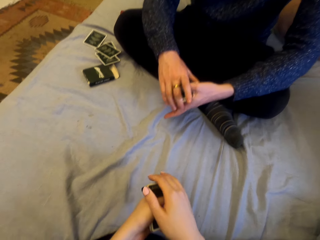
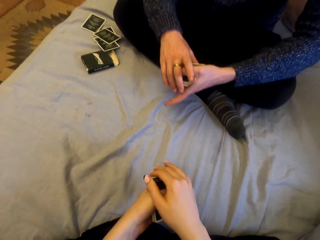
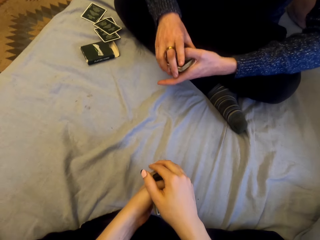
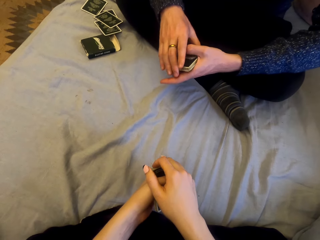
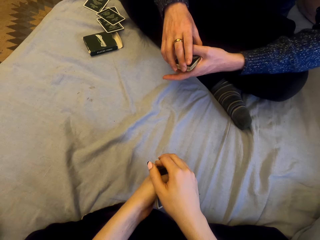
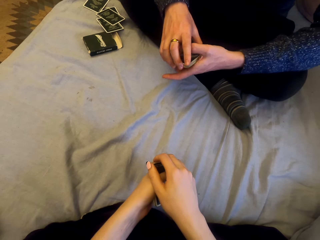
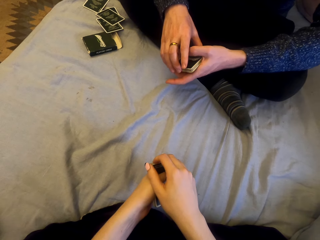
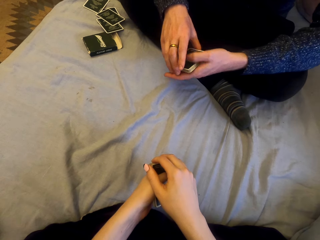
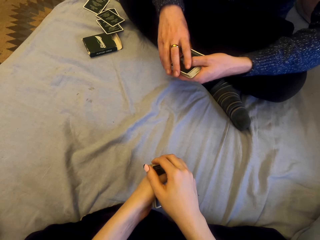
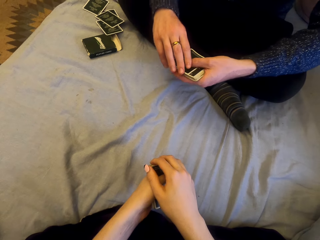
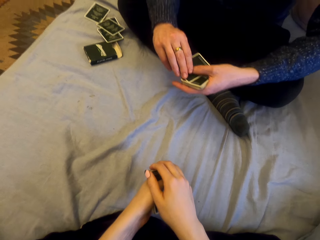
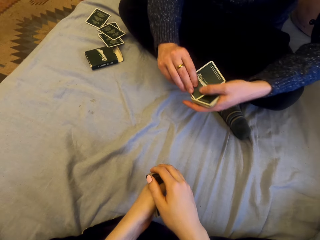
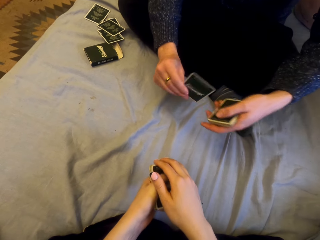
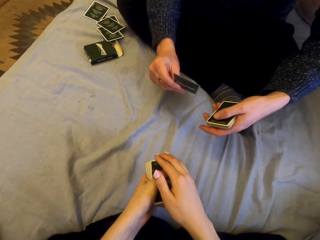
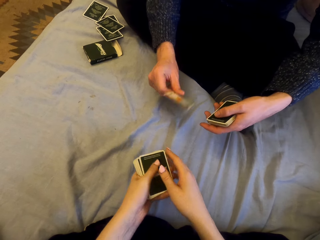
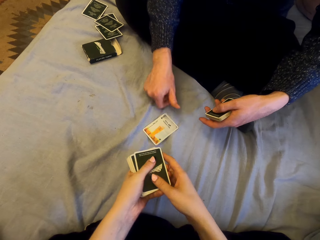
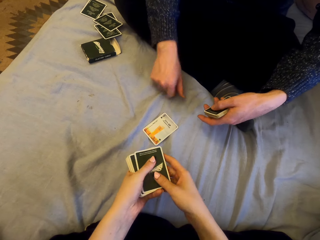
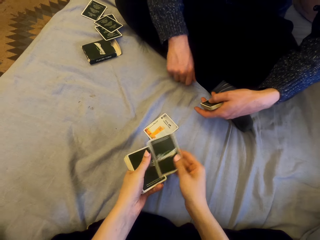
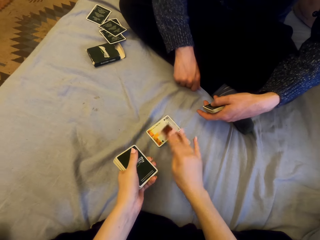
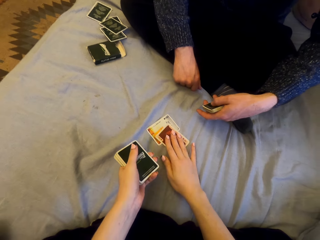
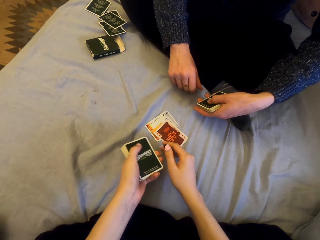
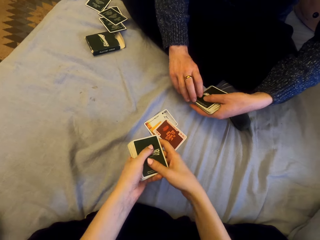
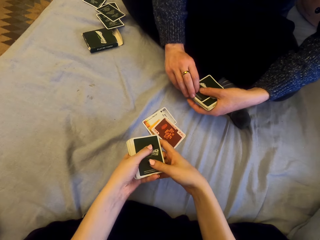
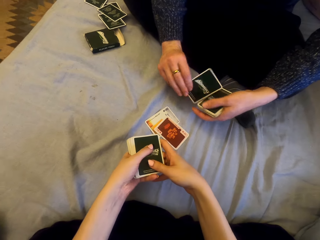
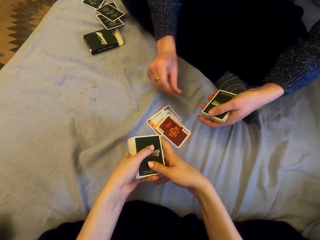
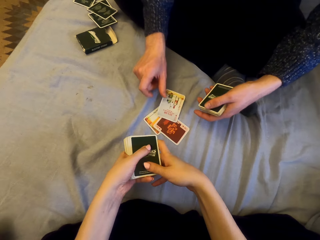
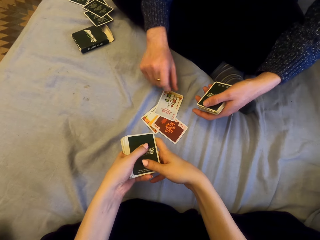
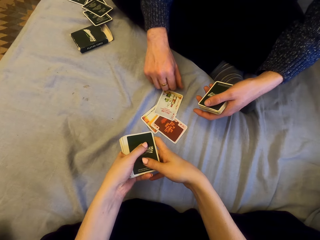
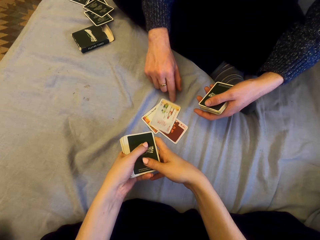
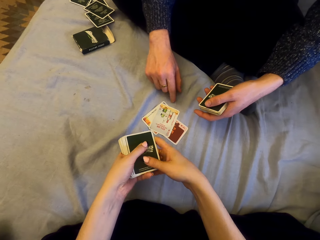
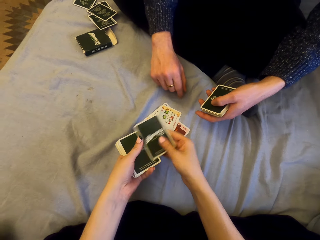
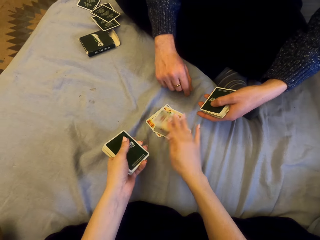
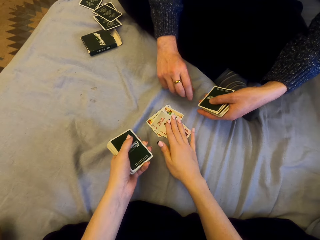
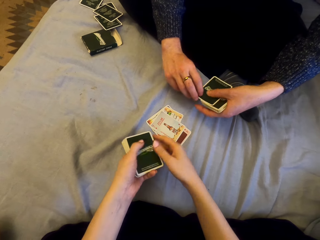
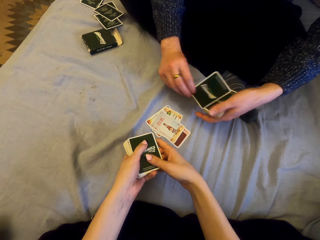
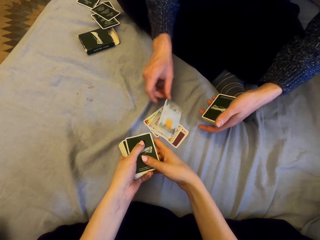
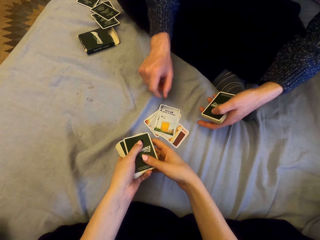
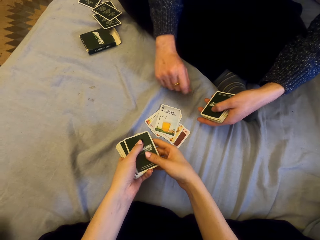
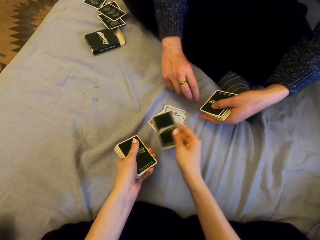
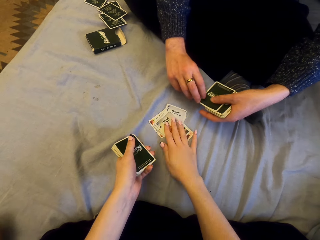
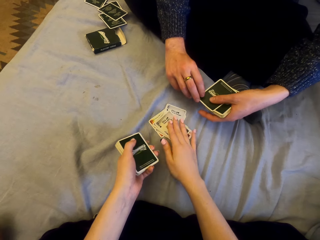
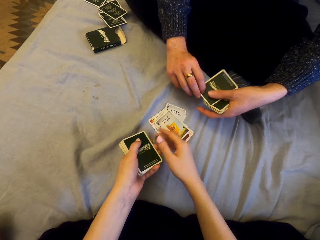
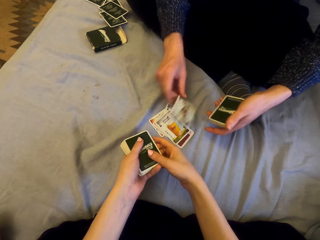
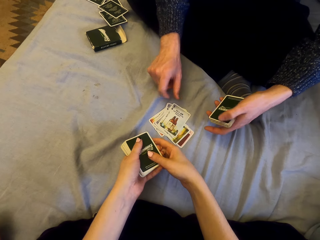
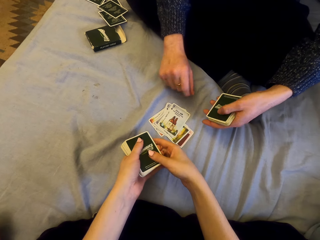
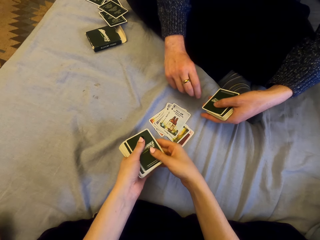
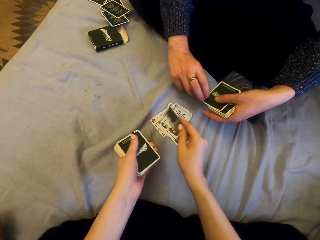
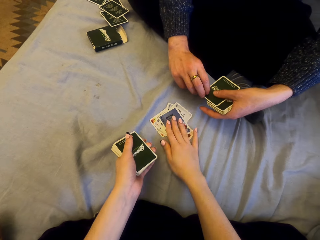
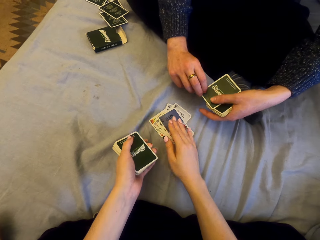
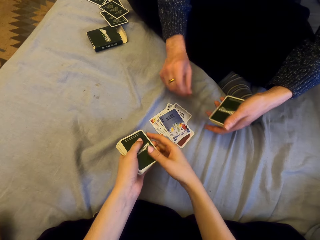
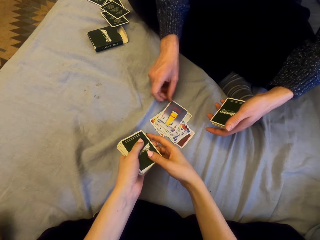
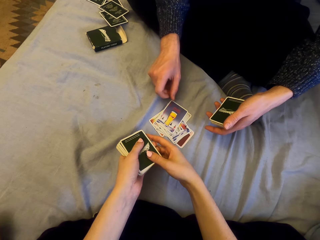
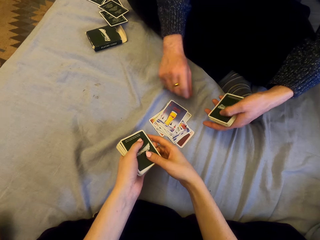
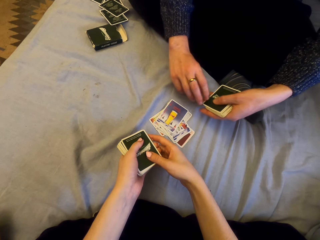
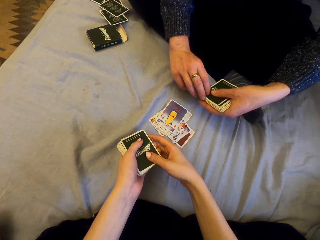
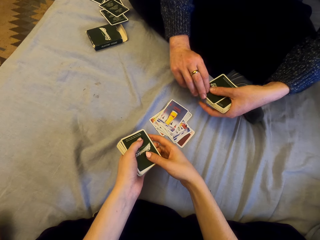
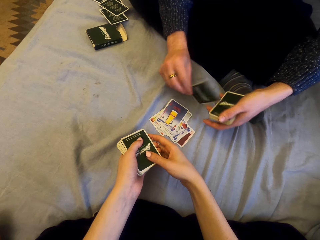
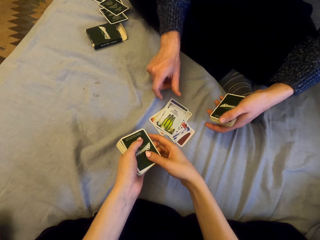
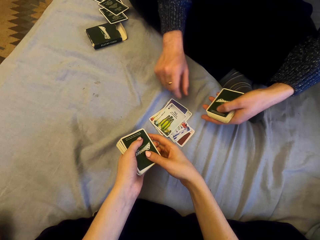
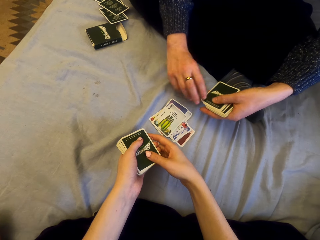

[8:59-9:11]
A man plays cards with the camera wearer. The man puts the card down. The camera wearer puts the card down. The man puts the card down. The camera wearer puts the card down. The man puts the card down. The camera wearer puts the card down. The man puts the card down. The camera wearer puts the card down. The man puts the card down.

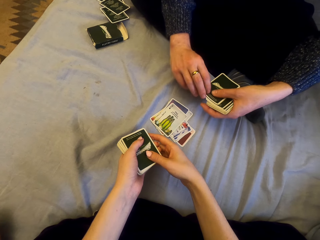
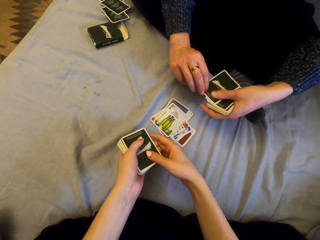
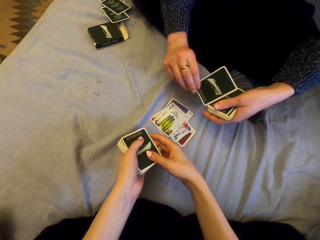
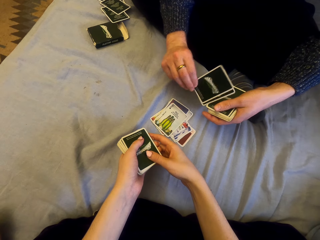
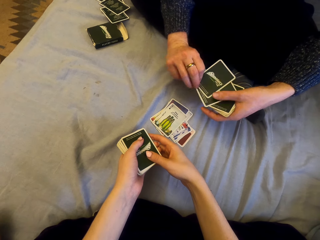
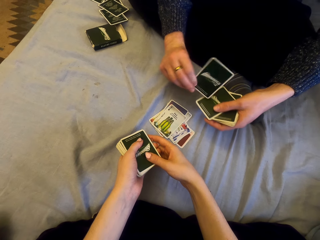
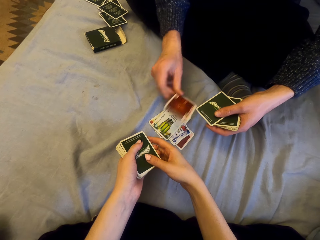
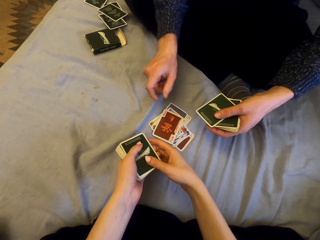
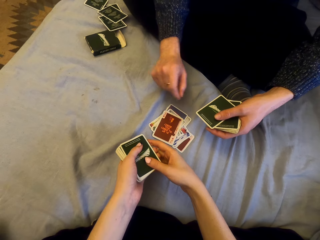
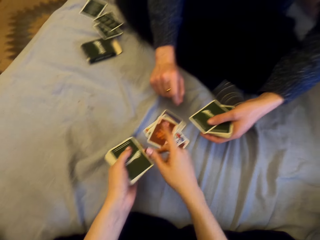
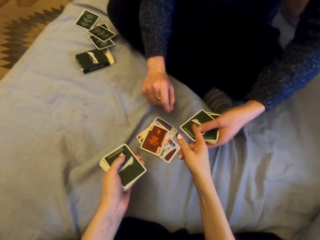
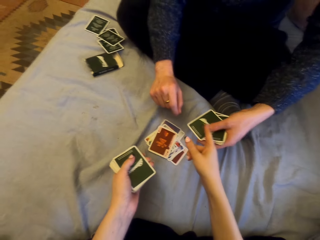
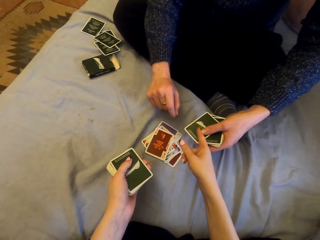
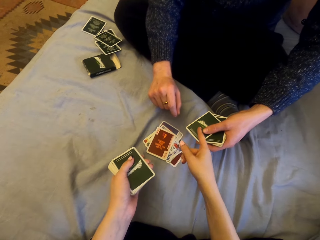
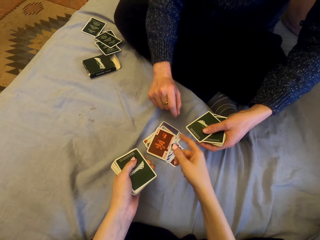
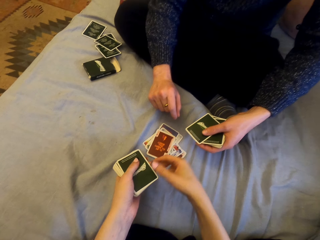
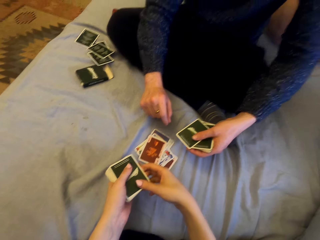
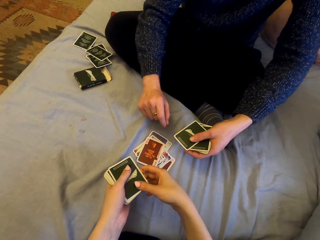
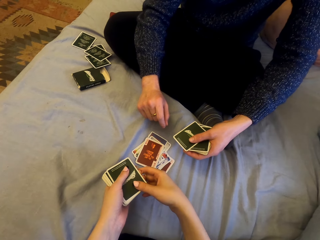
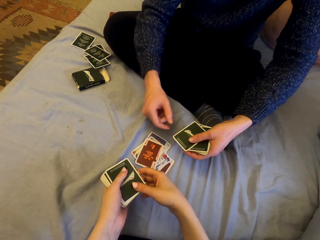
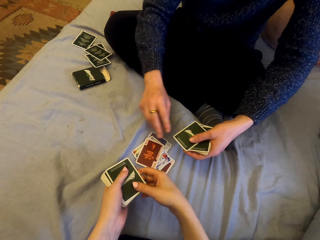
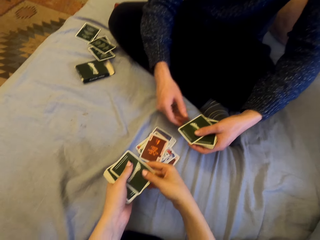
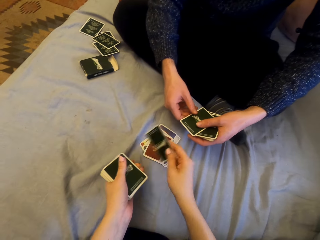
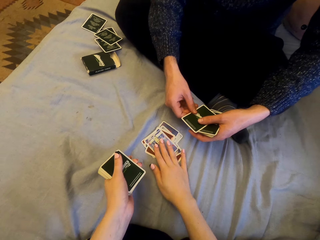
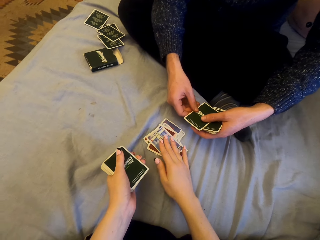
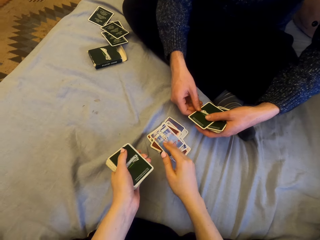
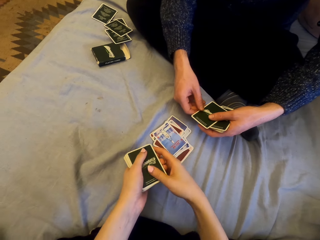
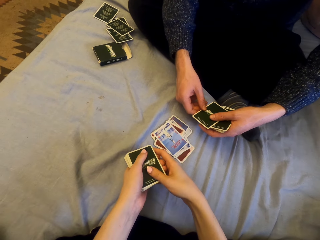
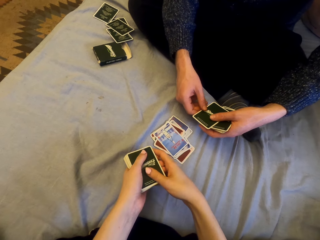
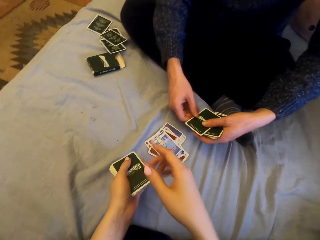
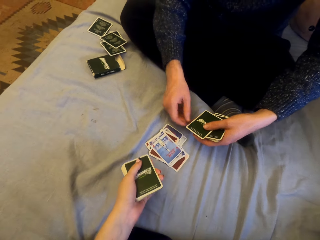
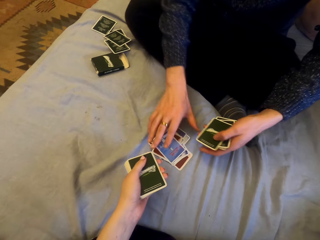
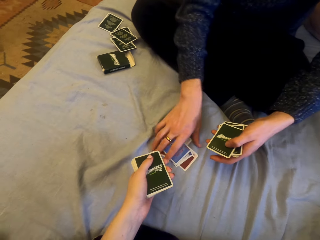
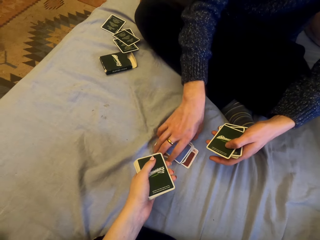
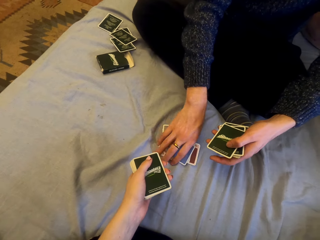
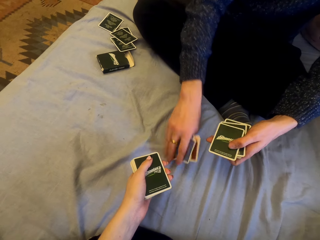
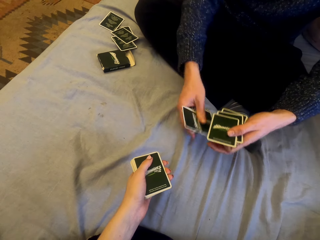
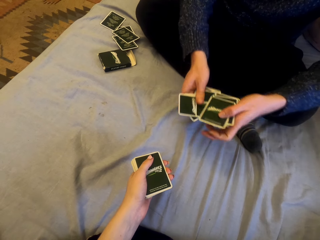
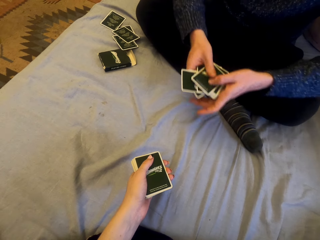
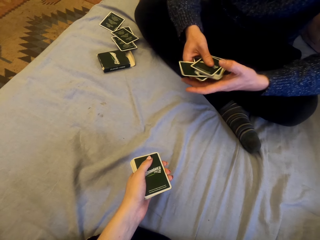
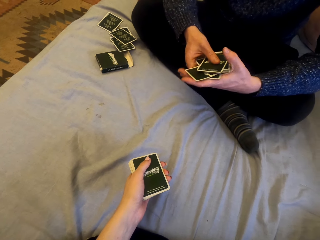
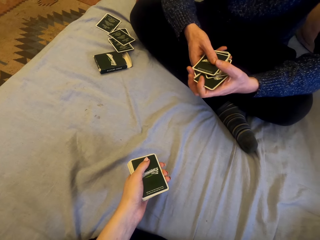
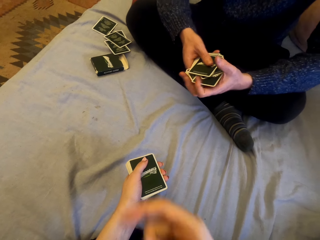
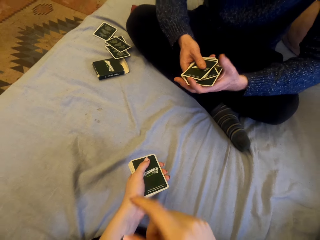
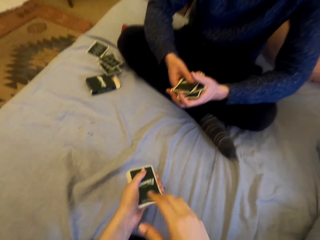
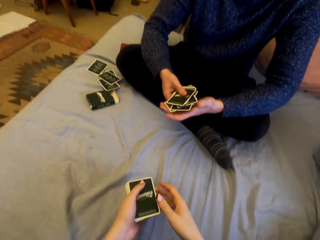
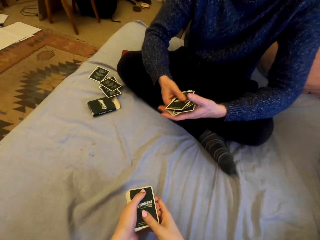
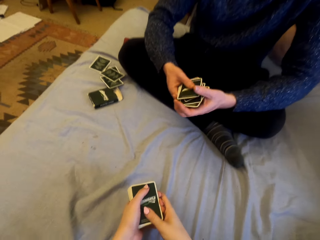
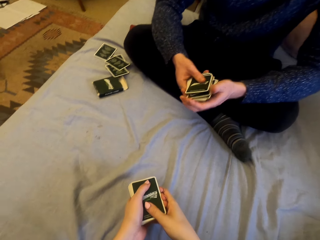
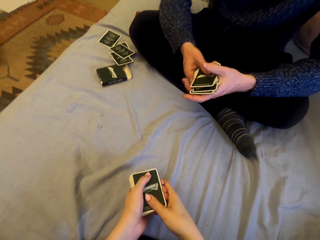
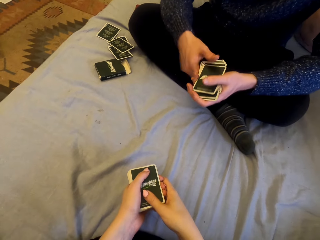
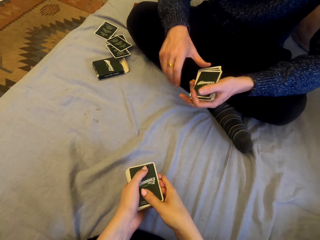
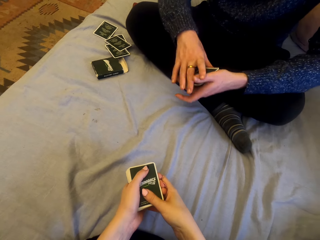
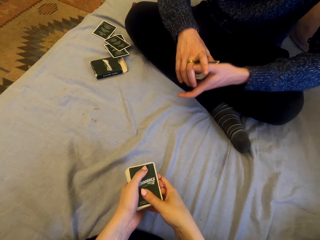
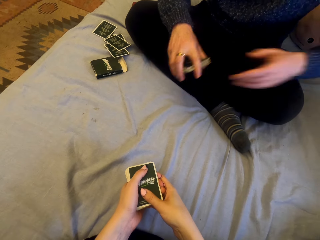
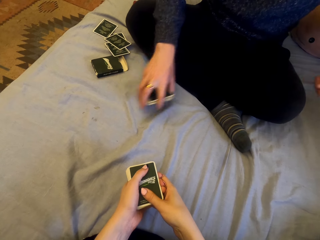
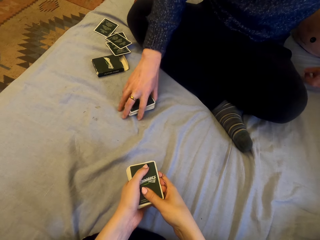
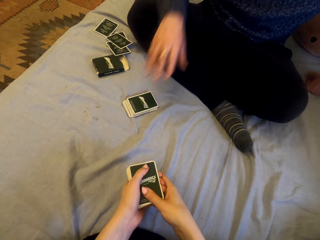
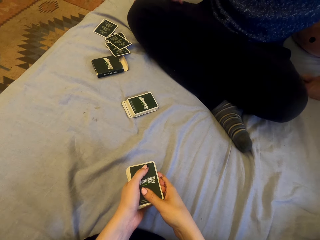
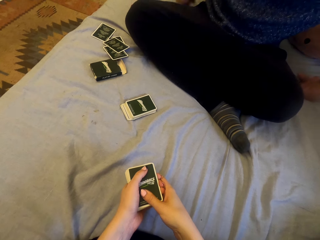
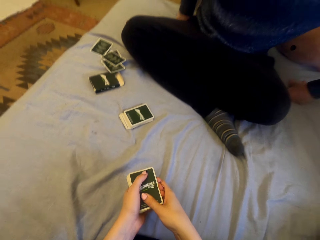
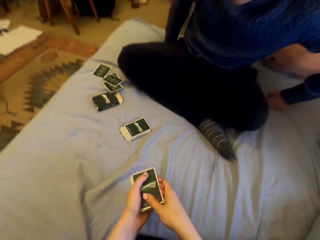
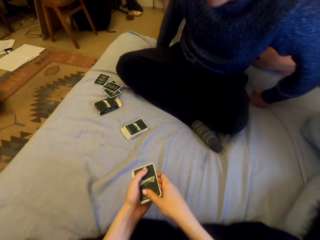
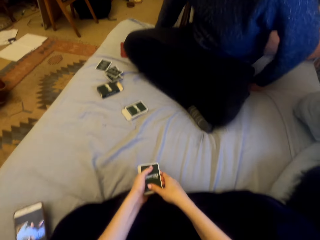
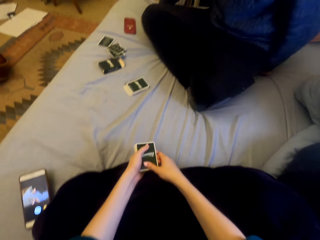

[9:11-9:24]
A man puts the card down and puts the card in the sheet. The man puts the card in the sheet again. The camera wearer talks with the man. They touch the cards on the man's hands. They put the card in the sheet. The man picks the cards and places the cards down.
